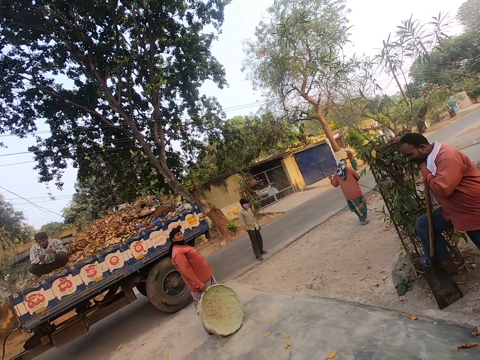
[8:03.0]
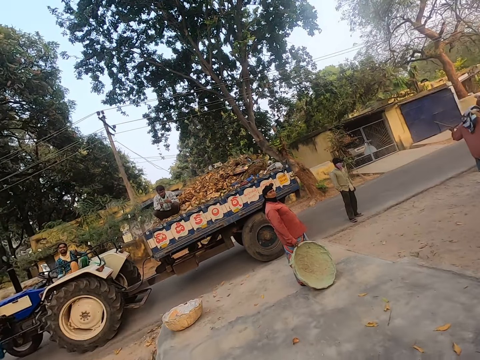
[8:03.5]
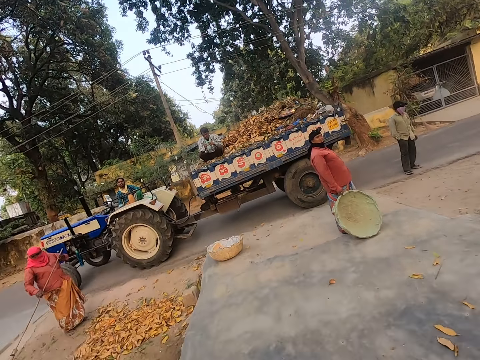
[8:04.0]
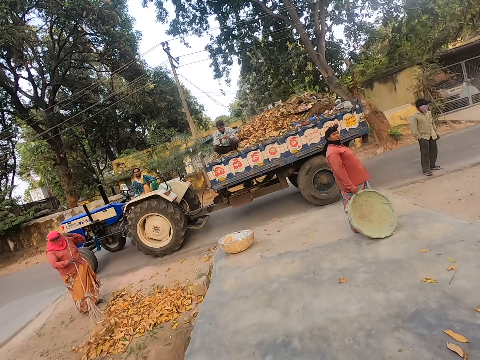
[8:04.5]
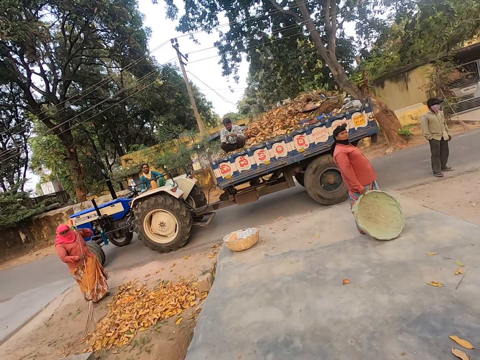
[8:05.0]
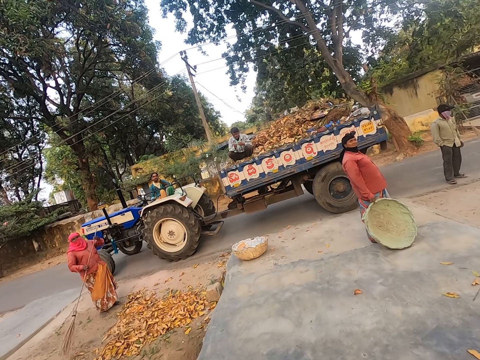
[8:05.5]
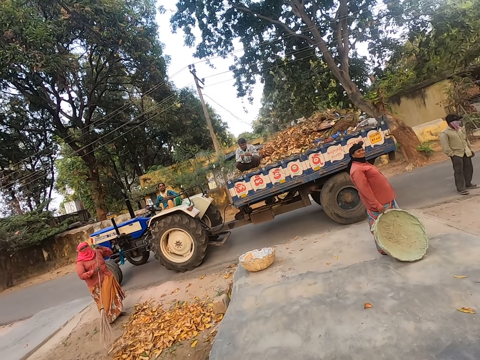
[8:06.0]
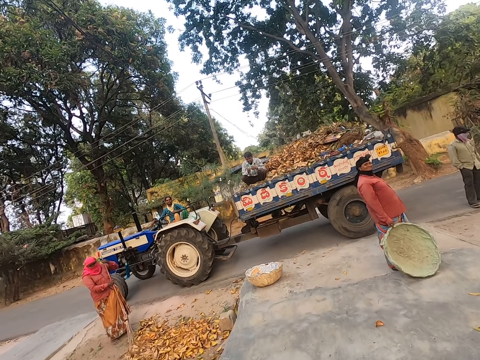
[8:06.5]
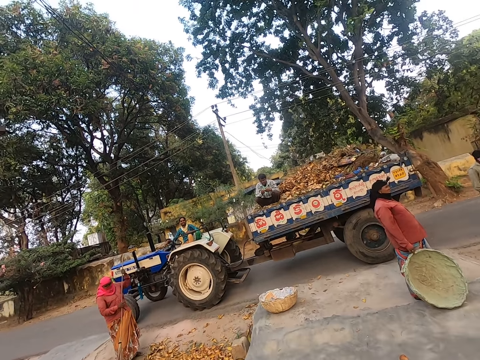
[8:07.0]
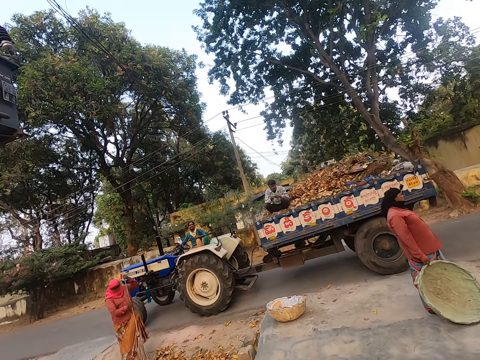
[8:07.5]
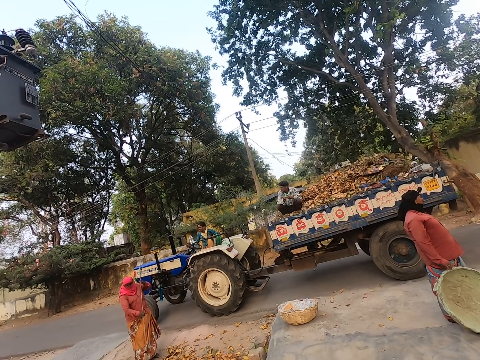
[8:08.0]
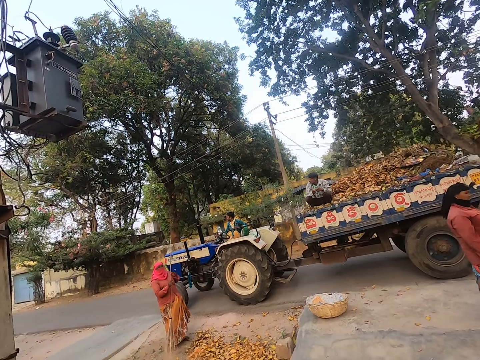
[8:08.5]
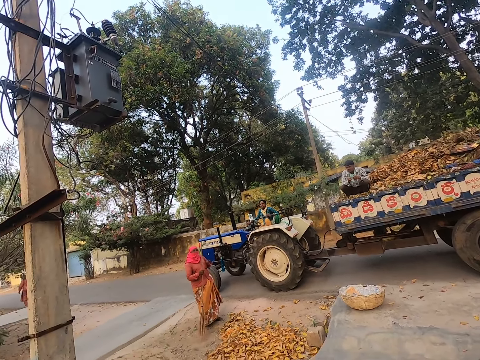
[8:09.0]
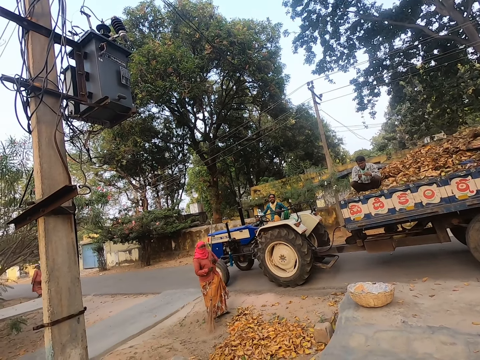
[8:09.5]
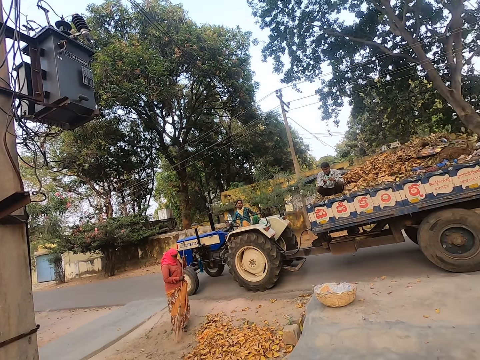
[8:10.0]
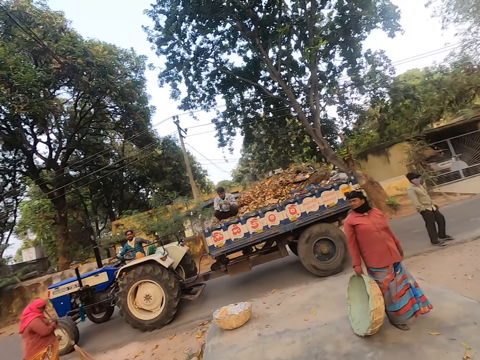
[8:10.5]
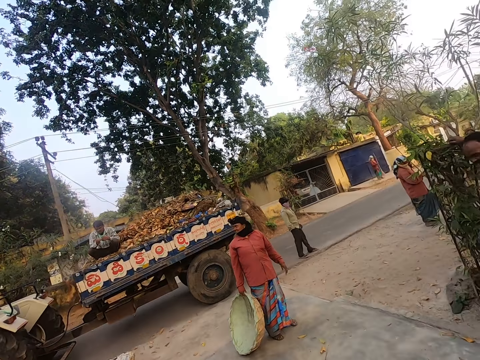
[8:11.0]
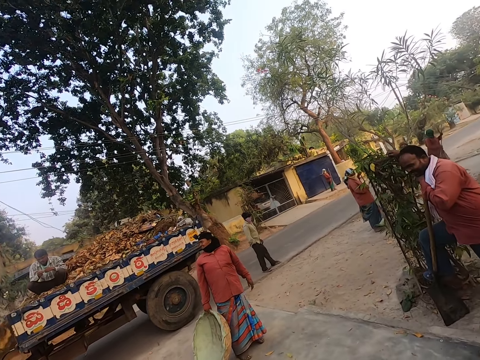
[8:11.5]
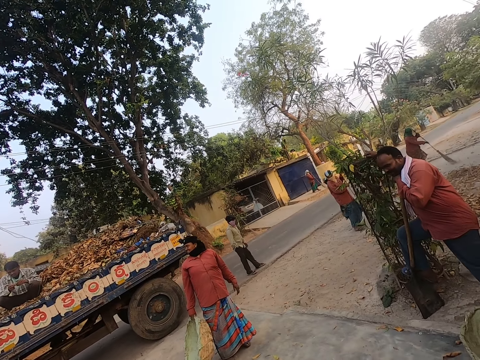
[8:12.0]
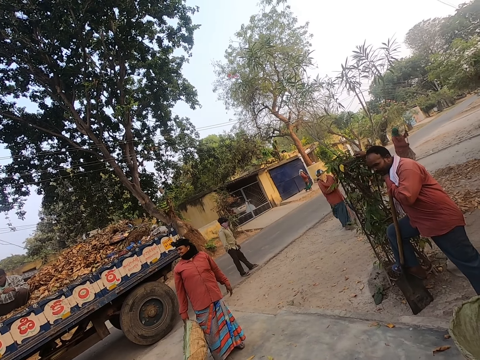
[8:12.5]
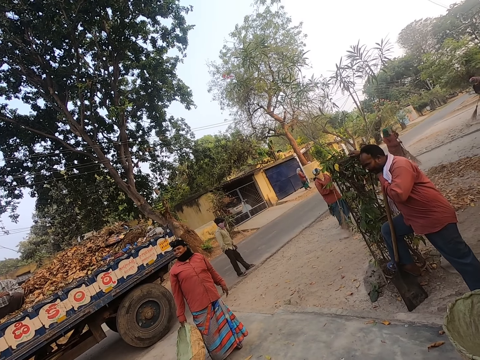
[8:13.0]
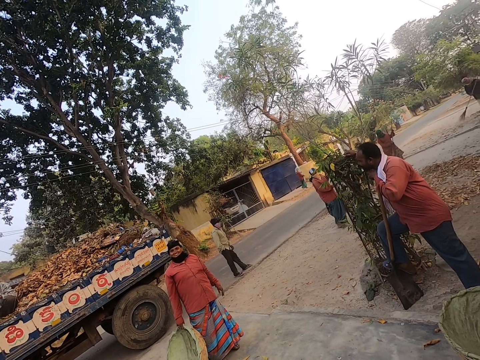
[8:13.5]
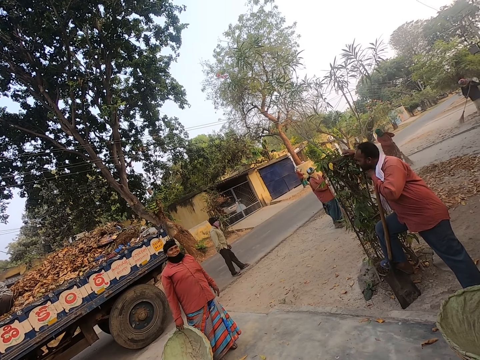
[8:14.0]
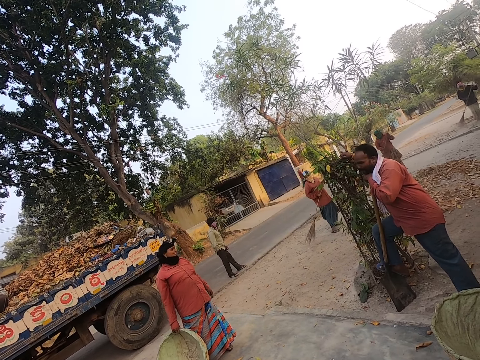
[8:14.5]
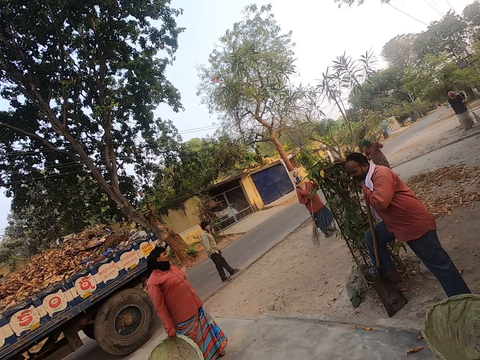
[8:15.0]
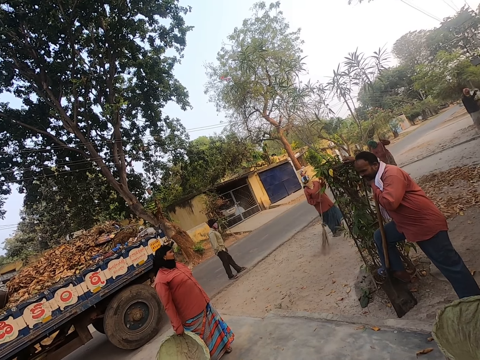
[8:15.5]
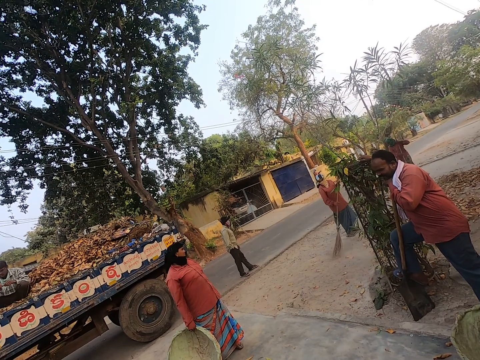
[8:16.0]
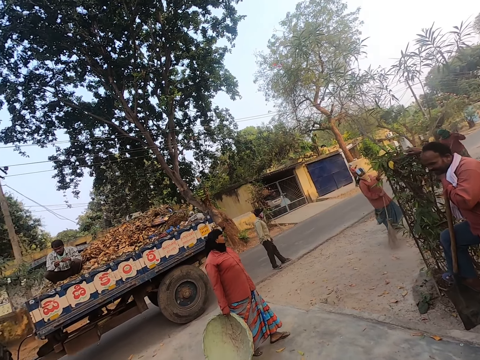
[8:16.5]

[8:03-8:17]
A man sweeps the floor with a broom. A woman sweeps the floor using a broom. The camera wearer looks around. Another woman sweeps the floor using a broom.

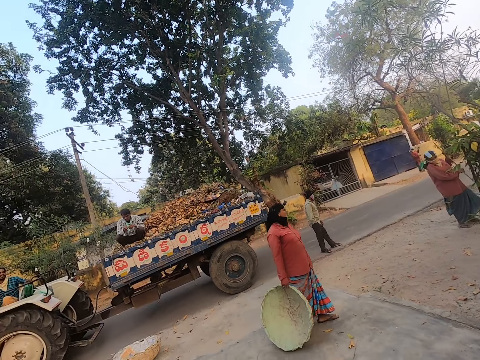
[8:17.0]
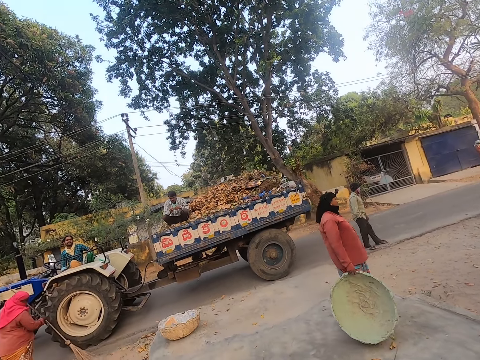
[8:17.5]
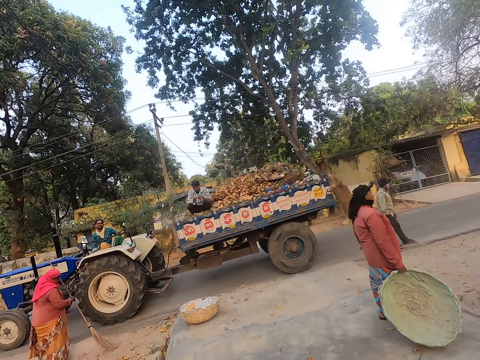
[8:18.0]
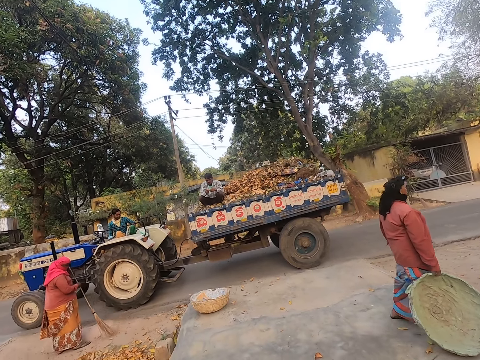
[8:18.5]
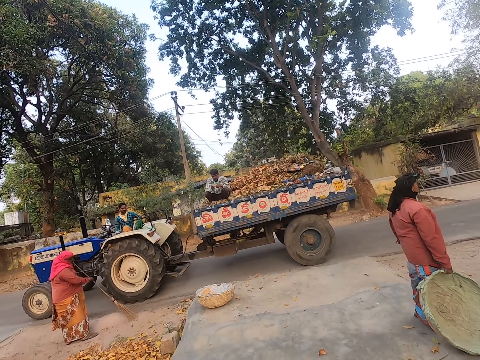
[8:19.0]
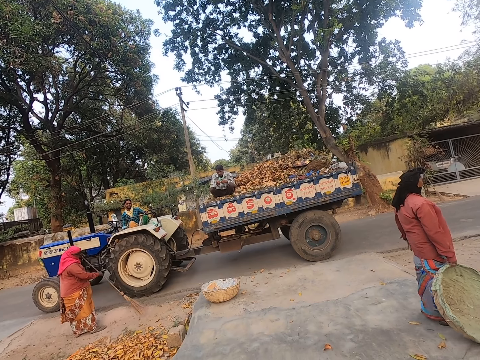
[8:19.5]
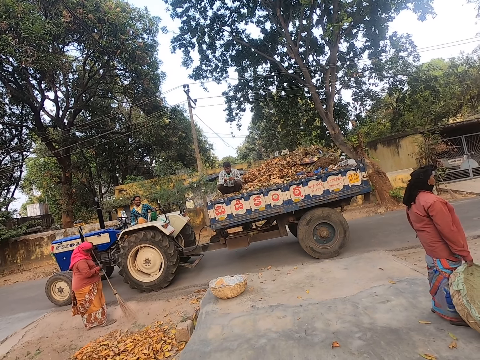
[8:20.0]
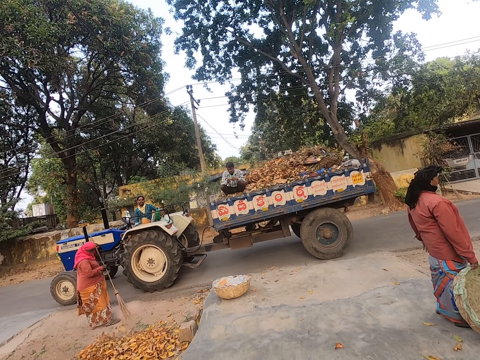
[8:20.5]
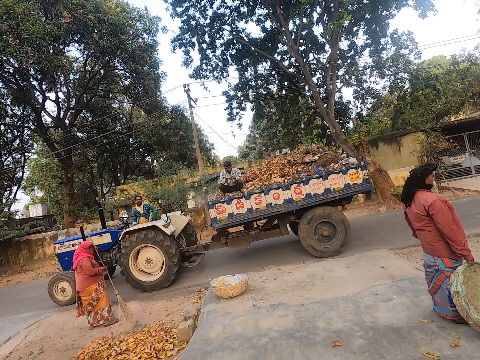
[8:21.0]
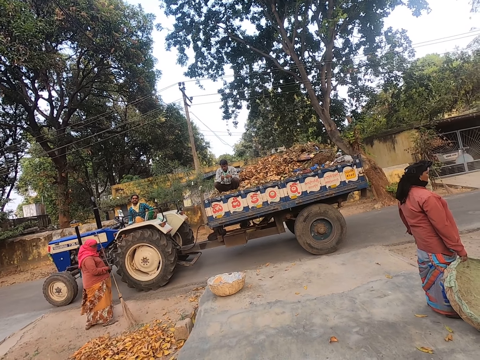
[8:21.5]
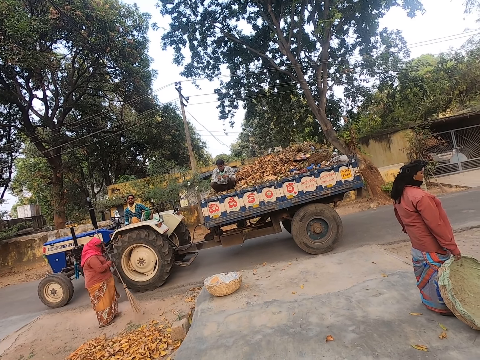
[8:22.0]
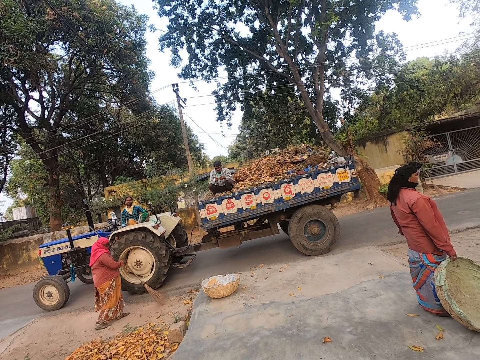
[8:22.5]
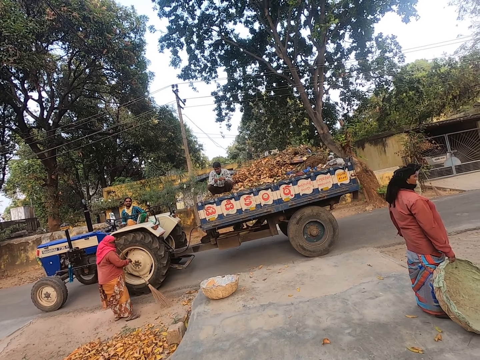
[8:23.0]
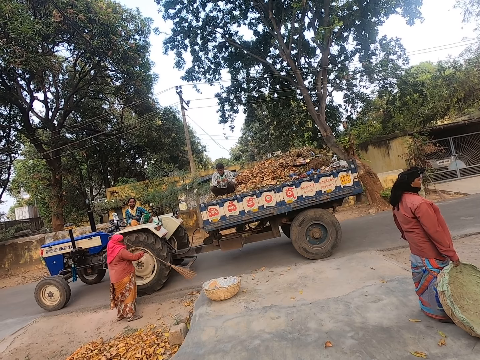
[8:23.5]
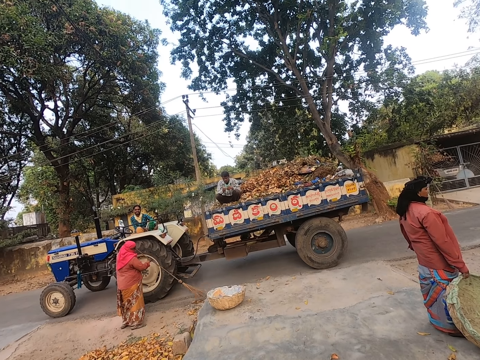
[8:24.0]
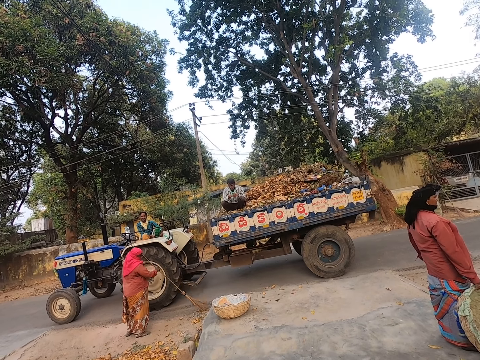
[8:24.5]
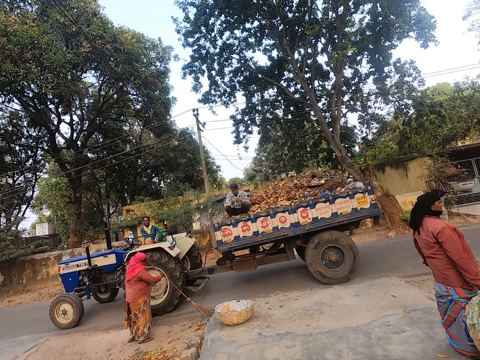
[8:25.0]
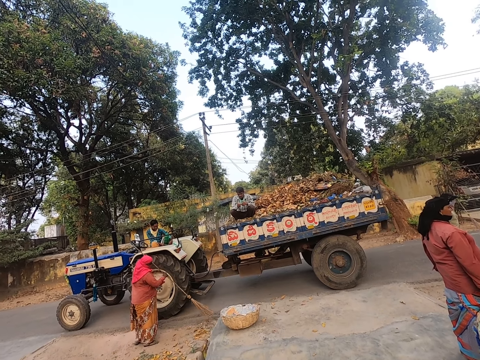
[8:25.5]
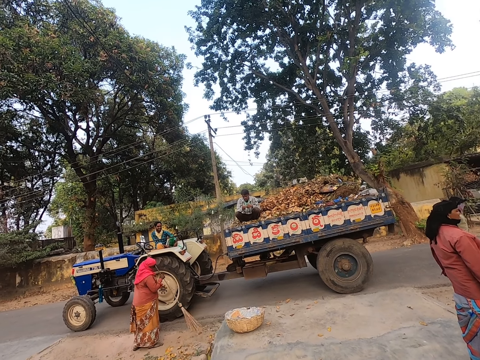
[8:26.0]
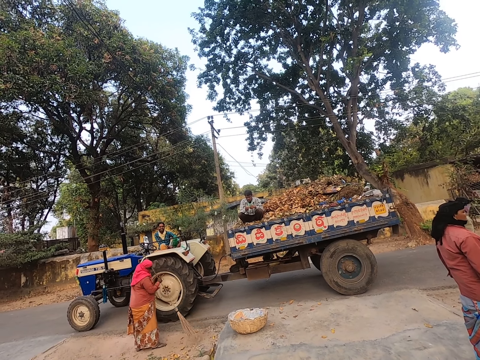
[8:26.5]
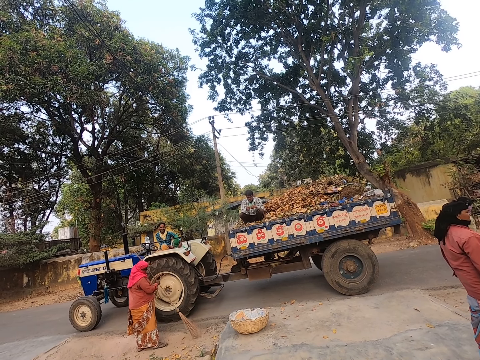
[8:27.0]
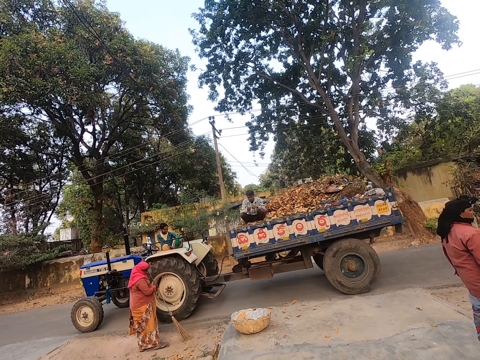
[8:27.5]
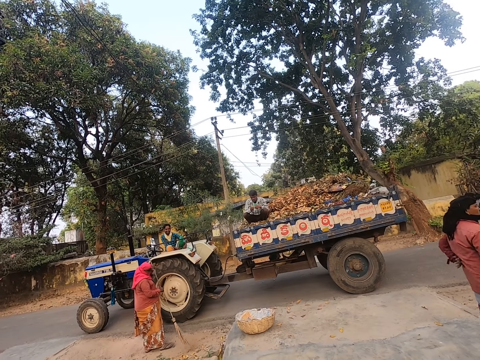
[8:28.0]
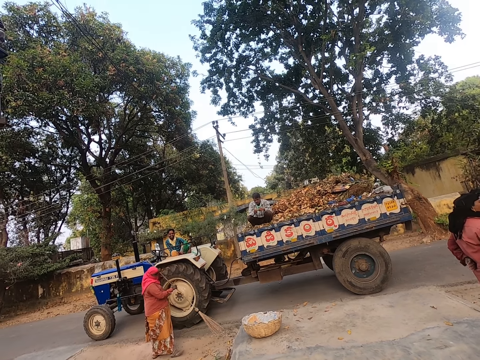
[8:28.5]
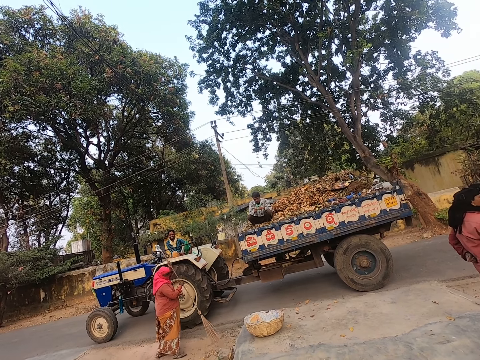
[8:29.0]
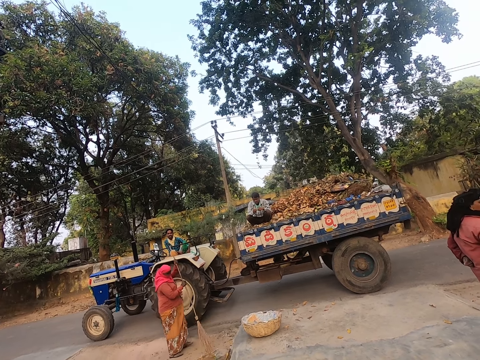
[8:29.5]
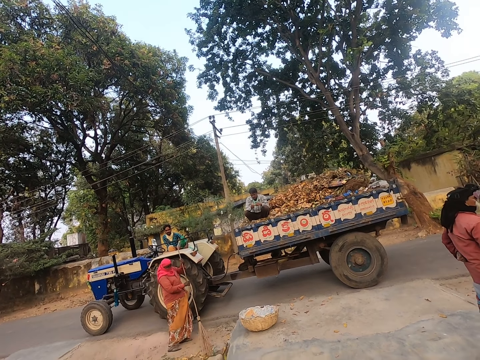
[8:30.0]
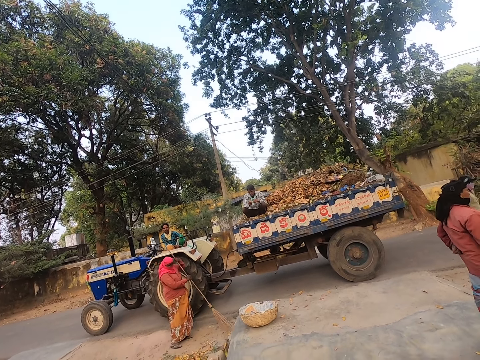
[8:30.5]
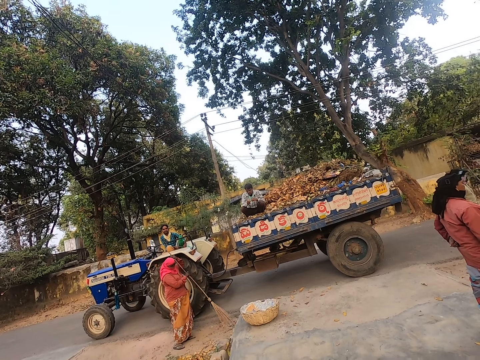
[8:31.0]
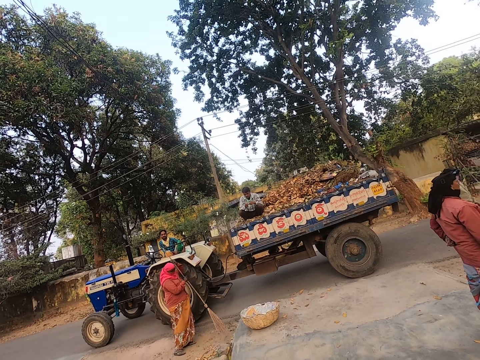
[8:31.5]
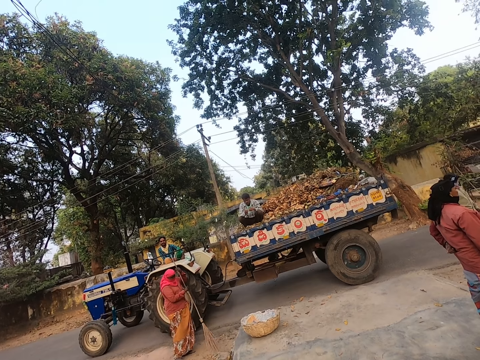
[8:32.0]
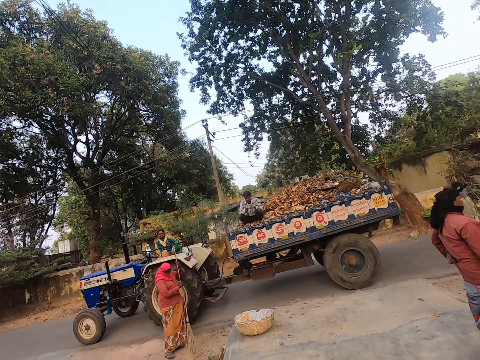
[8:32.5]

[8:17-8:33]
A man sweeps the floor with a broom. A woman sweeps the floor using a broom. The man sweeps the road with the broom.
